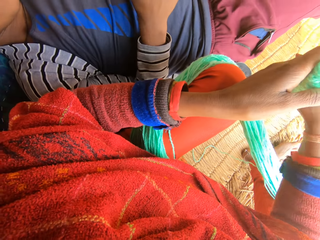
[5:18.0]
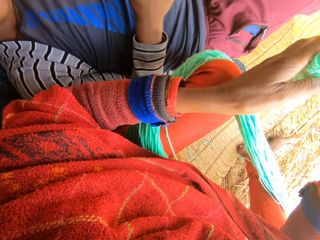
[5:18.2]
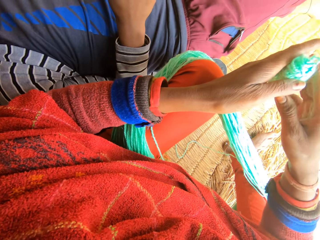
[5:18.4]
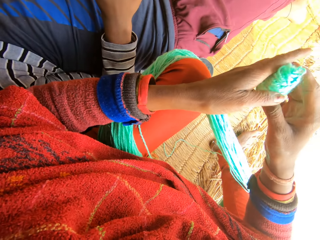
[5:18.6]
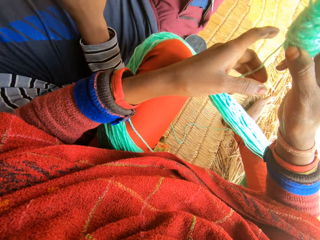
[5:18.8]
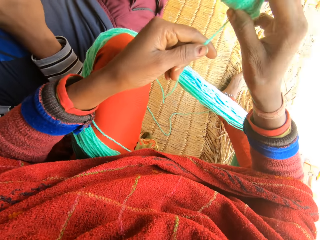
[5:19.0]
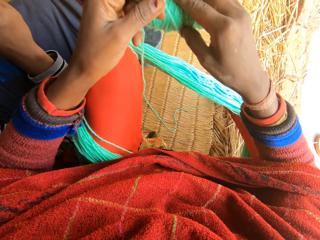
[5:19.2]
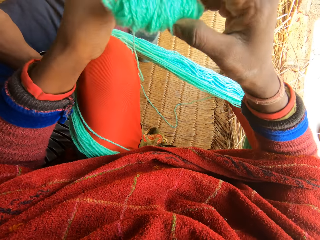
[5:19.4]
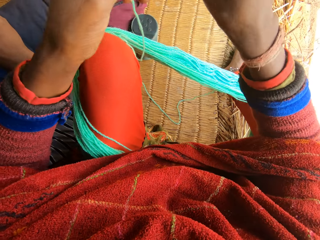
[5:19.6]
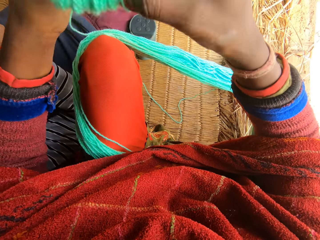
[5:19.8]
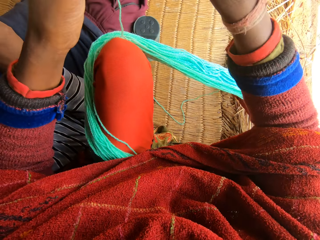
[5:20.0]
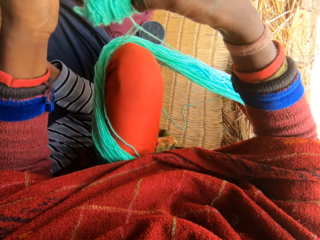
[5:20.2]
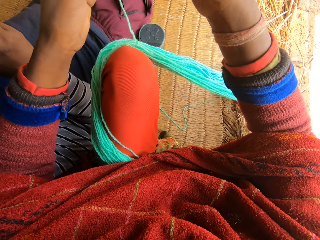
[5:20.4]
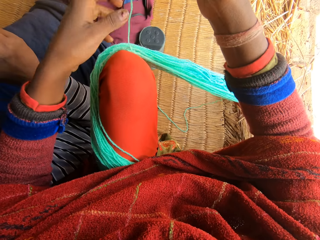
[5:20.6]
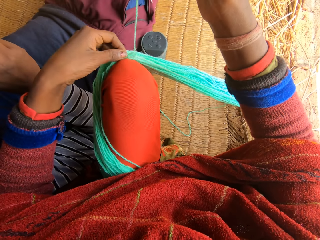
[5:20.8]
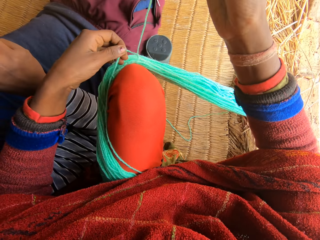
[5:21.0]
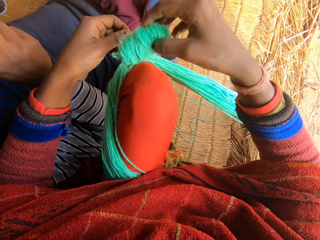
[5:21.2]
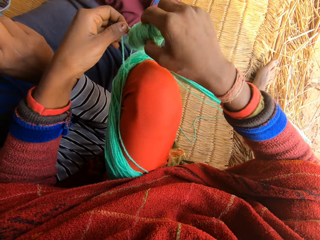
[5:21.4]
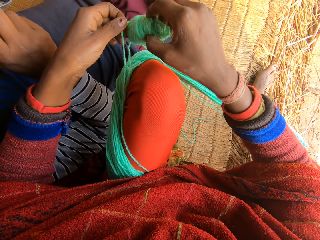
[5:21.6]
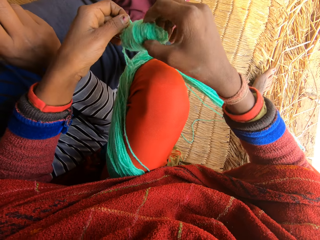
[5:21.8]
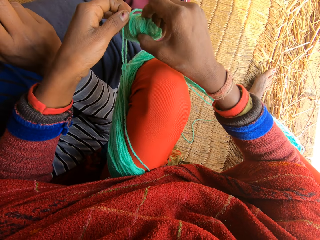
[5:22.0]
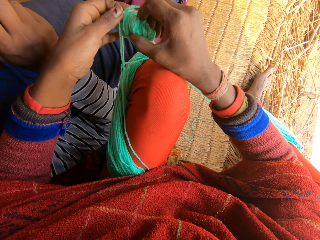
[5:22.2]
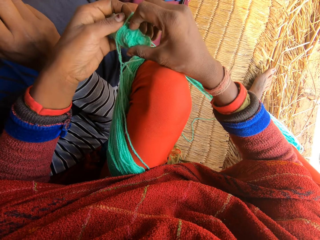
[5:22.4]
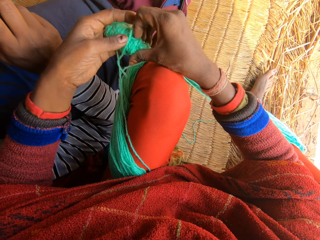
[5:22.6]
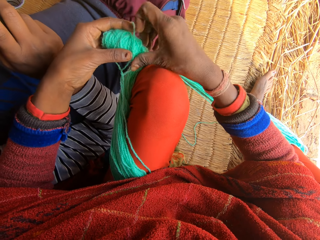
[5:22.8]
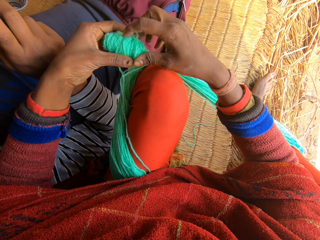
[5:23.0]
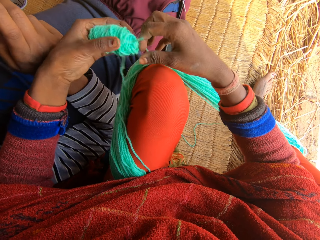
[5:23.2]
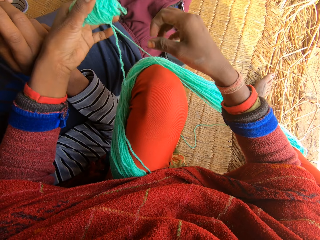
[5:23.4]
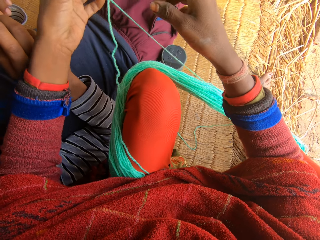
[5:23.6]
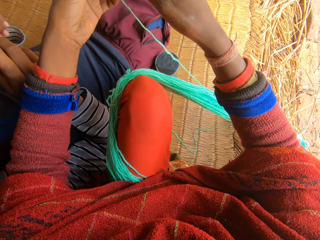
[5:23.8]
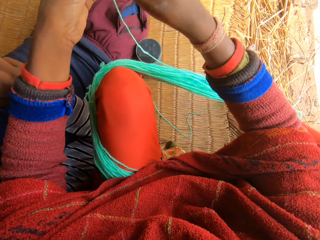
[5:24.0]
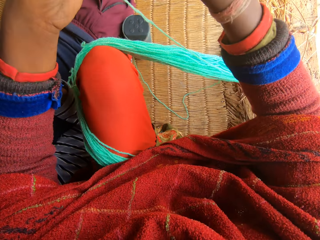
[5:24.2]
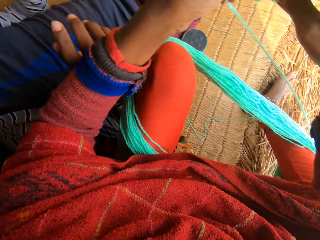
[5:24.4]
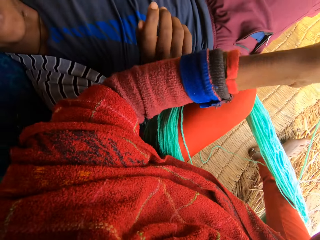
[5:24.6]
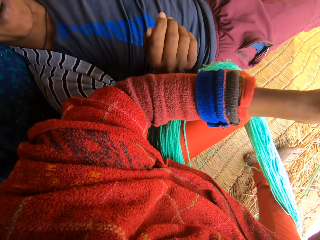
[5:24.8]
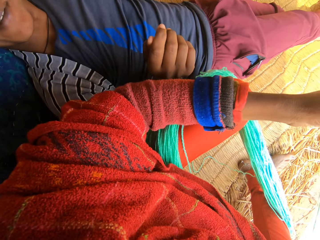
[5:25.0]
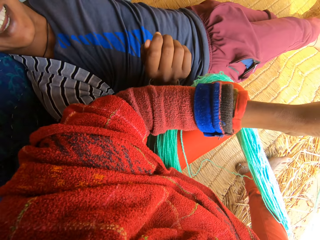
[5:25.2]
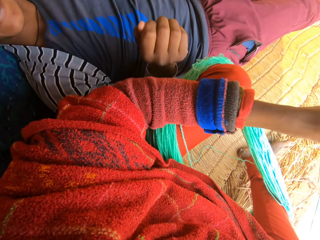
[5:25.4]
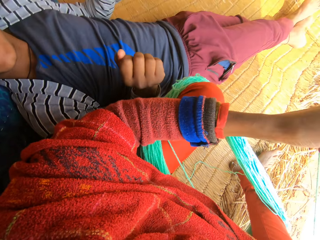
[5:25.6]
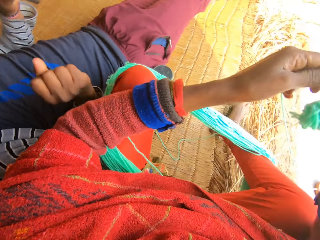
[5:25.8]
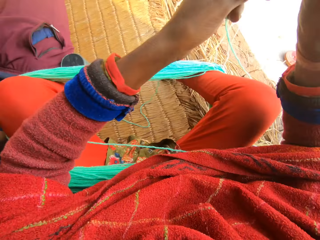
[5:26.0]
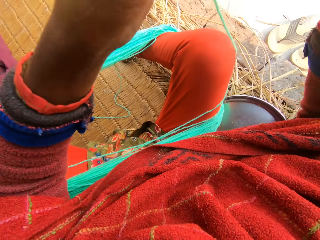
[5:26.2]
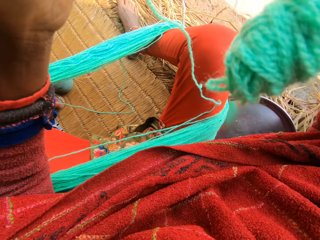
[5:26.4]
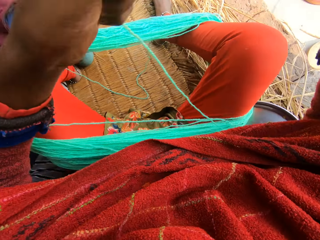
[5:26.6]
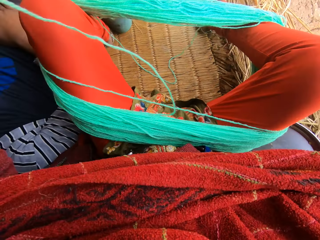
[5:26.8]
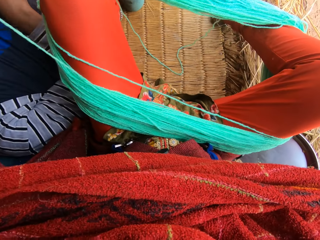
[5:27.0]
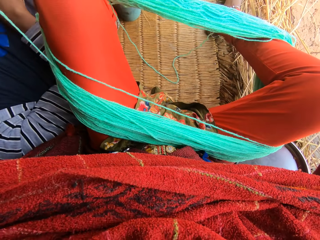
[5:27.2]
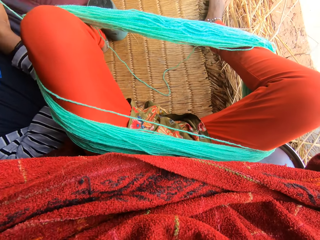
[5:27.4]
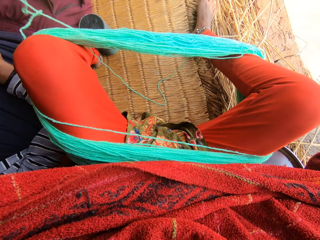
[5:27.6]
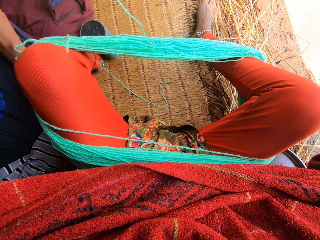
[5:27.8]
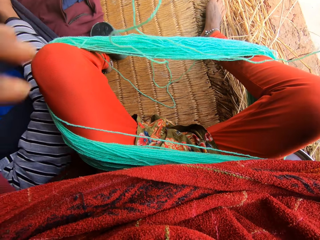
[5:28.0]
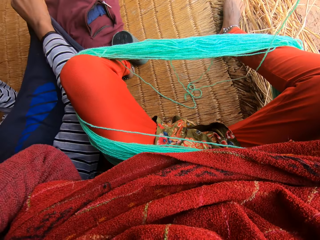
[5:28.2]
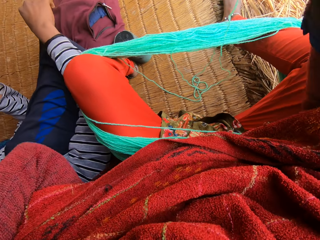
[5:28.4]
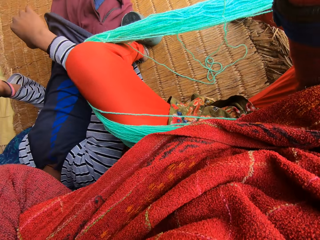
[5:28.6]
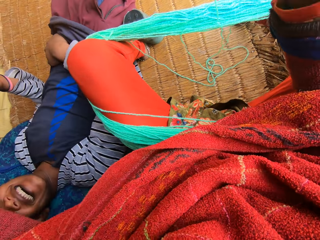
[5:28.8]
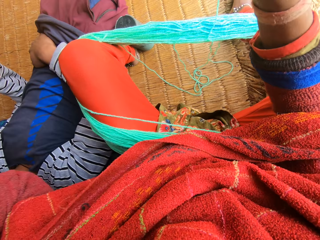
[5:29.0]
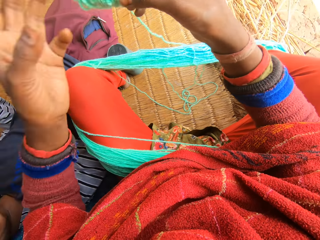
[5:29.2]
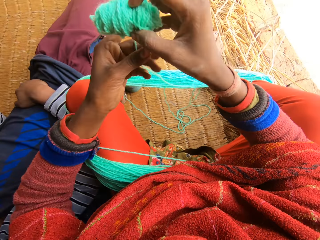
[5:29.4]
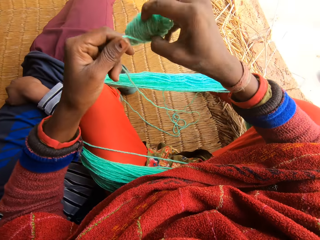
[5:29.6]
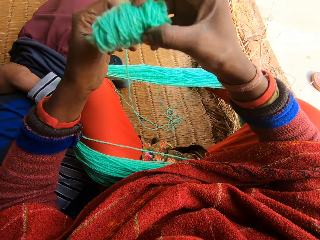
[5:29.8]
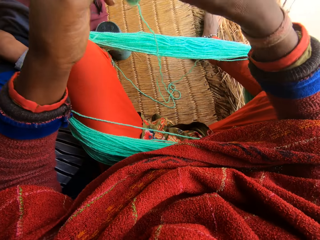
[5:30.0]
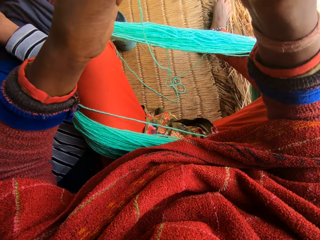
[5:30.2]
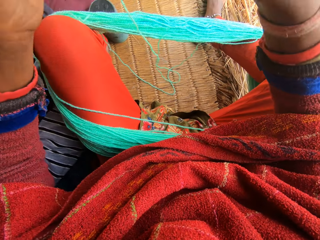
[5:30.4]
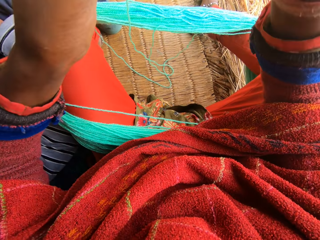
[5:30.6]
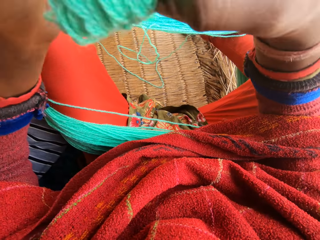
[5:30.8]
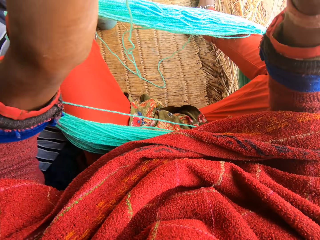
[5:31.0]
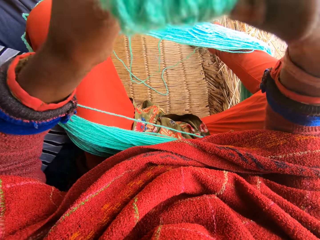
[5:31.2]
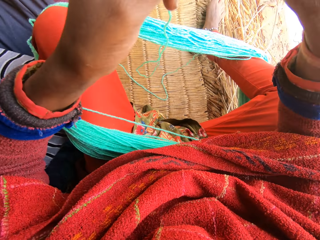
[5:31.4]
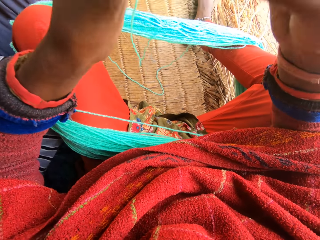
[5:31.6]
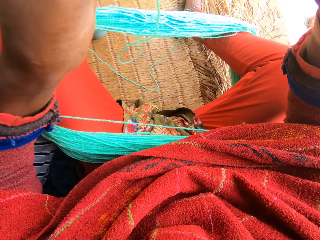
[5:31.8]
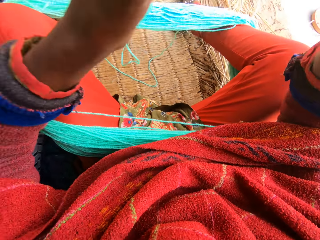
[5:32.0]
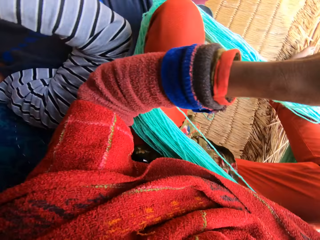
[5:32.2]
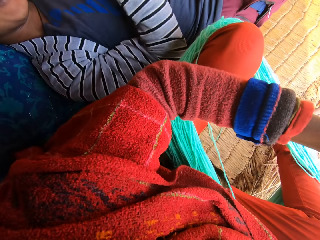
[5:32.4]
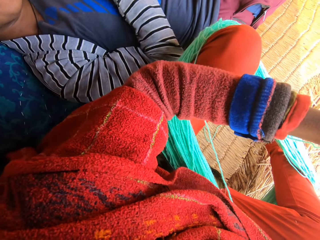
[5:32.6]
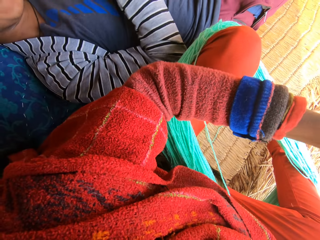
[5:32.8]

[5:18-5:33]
The camera wearer passes the yarn from her left hand to her right hand. She reels the wool or threads. She adjusts the wool. She pulls the threads. A man talks to the camera wearer. The camera wearer reels the wool.

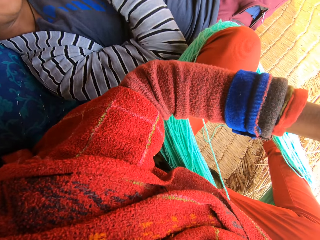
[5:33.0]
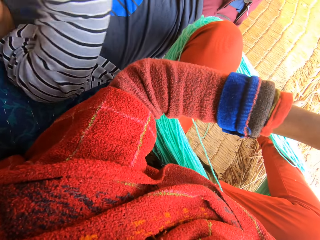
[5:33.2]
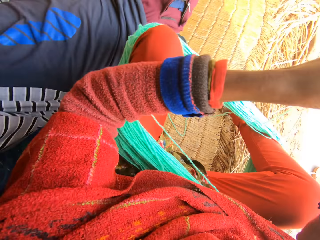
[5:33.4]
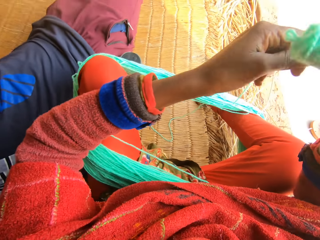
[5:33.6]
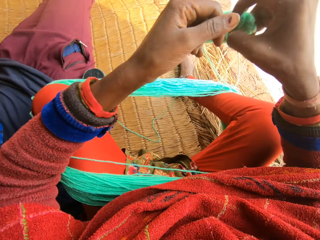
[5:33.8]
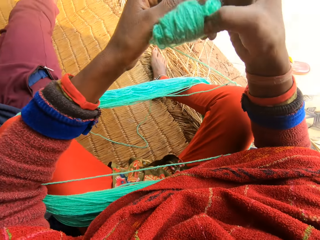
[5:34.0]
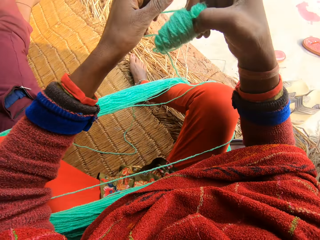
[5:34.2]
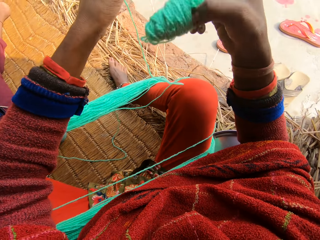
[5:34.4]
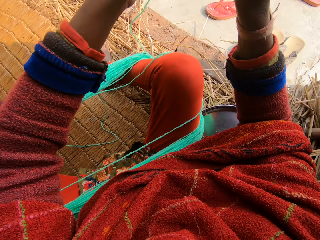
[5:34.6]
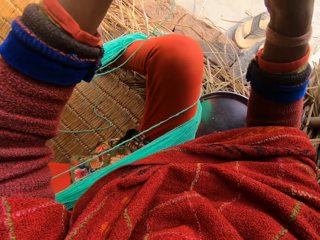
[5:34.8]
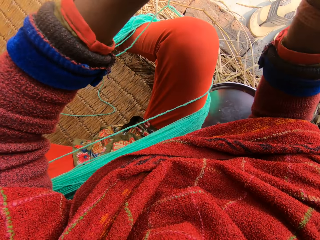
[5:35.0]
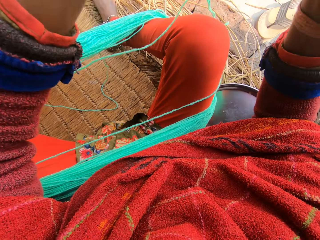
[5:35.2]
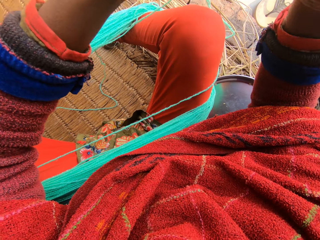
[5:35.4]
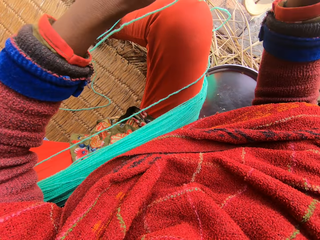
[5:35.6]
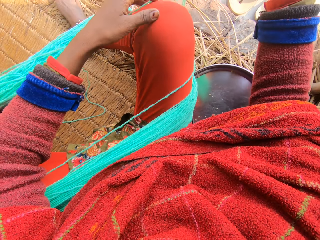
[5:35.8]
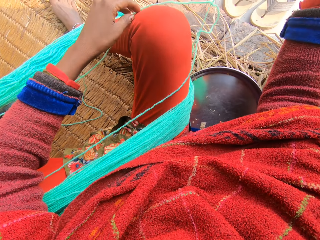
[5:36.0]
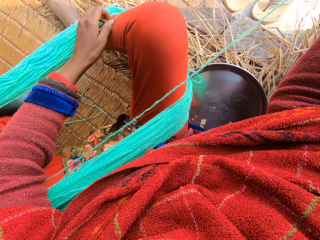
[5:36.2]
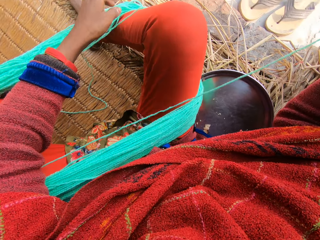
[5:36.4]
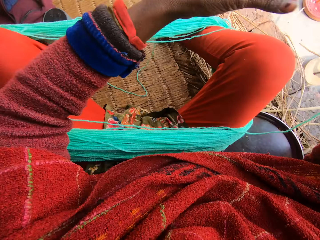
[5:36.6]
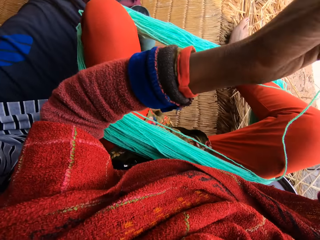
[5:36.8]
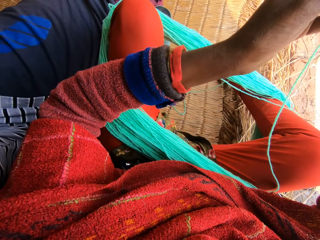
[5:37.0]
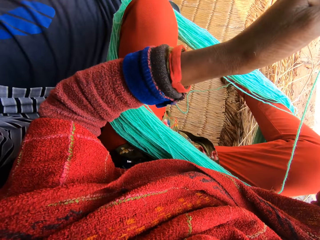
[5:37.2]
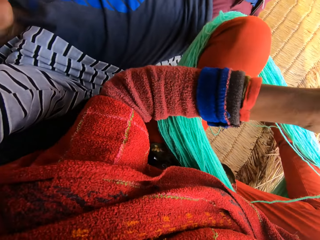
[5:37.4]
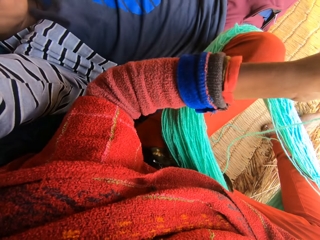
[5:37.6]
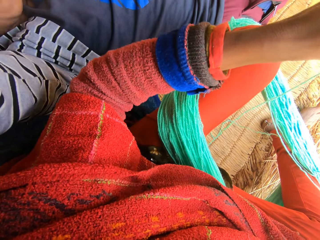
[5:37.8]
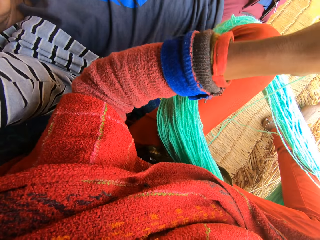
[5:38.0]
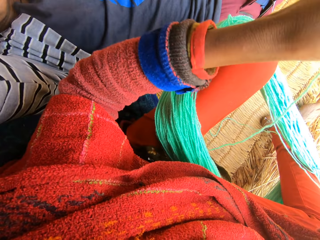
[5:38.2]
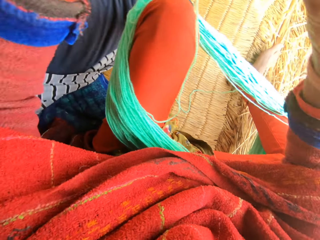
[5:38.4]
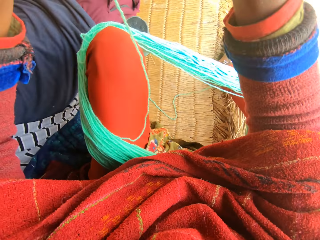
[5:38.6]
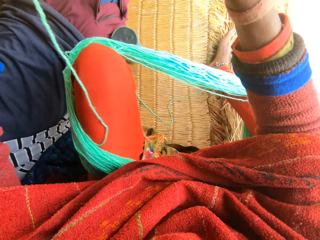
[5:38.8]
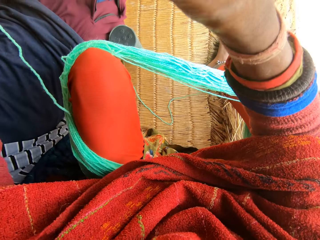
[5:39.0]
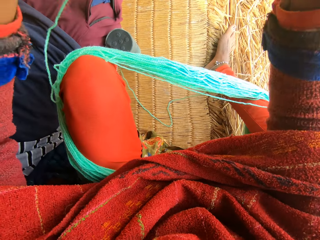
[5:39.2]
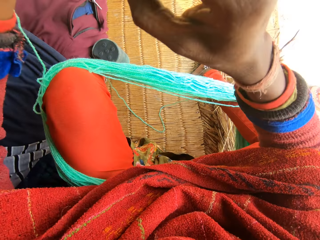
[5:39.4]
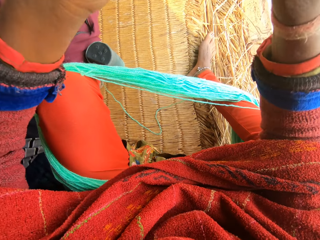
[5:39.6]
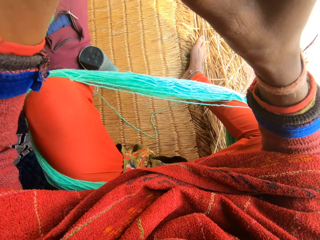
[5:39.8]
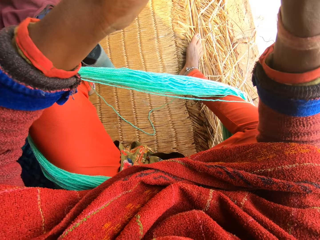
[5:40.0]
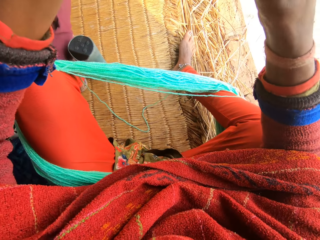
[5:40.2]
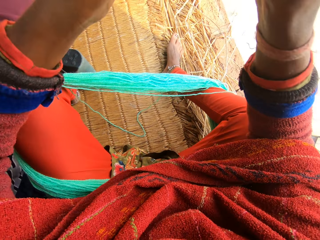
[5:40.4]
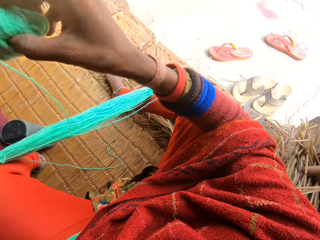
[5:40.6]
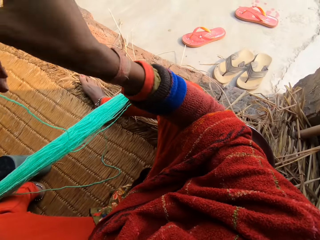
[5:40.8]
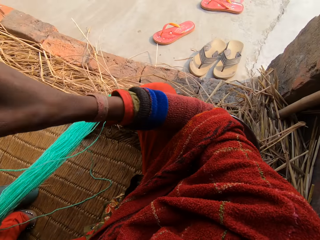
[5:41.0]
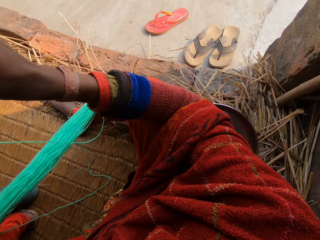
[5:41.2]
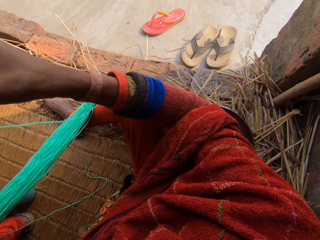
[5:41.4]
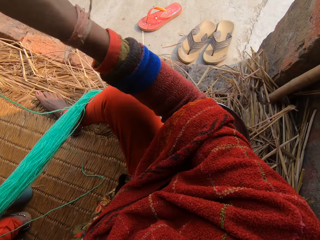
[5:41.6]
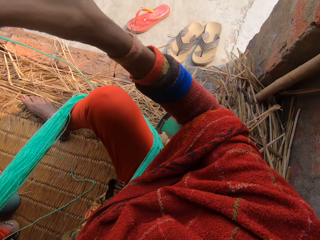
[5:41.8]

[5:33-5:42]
The camera wearer adjusts the wool. They pull the threads. They reel the wool.
